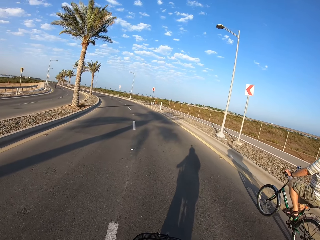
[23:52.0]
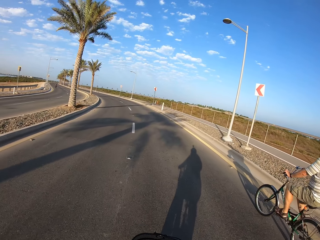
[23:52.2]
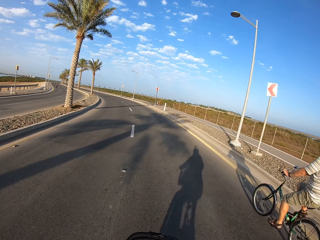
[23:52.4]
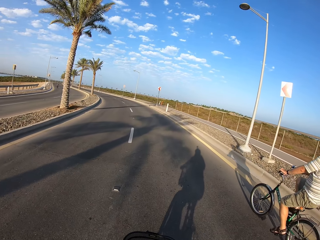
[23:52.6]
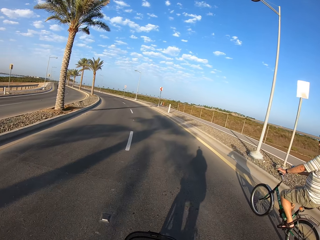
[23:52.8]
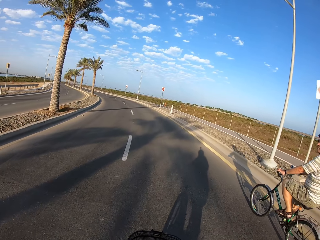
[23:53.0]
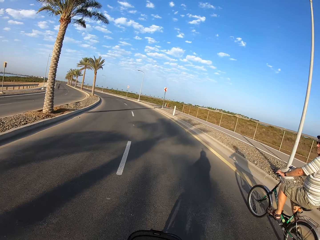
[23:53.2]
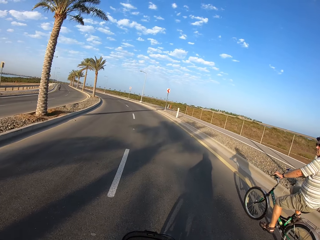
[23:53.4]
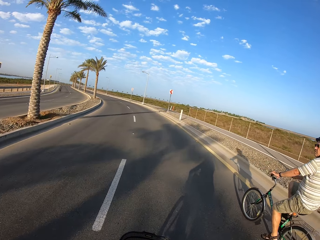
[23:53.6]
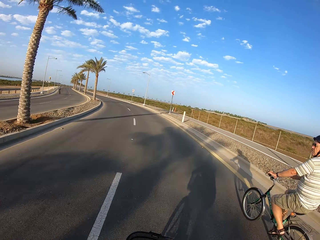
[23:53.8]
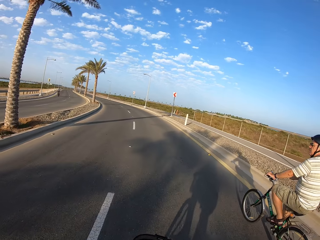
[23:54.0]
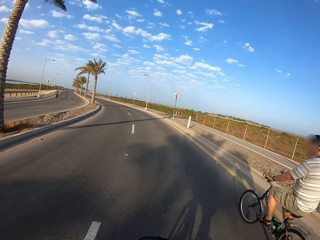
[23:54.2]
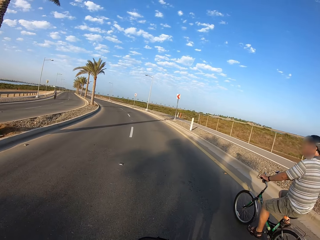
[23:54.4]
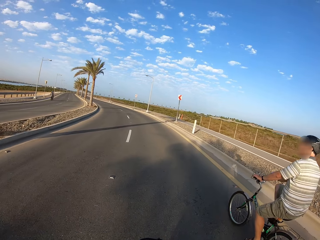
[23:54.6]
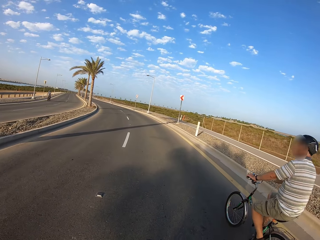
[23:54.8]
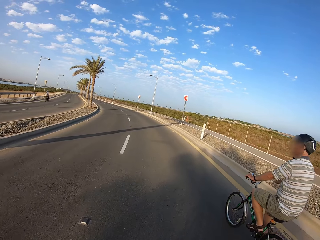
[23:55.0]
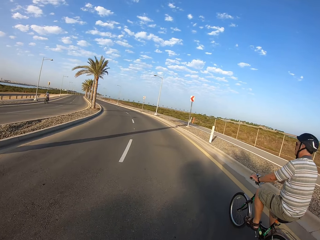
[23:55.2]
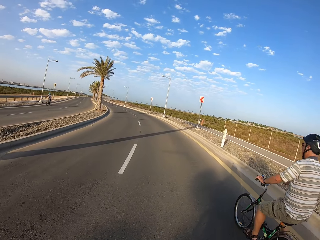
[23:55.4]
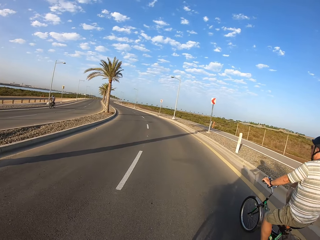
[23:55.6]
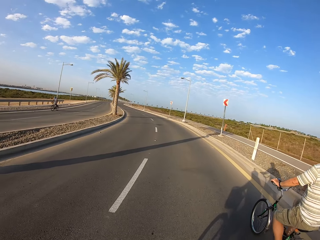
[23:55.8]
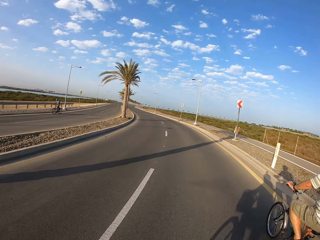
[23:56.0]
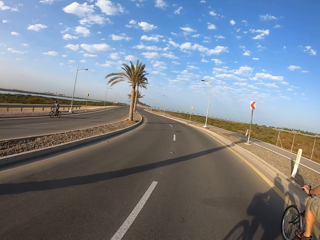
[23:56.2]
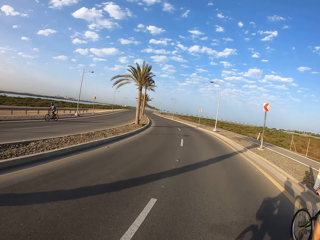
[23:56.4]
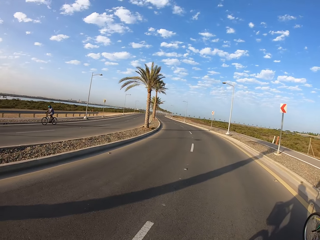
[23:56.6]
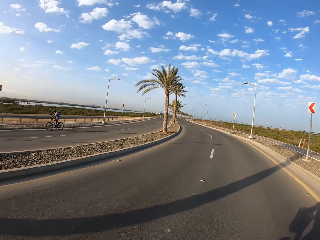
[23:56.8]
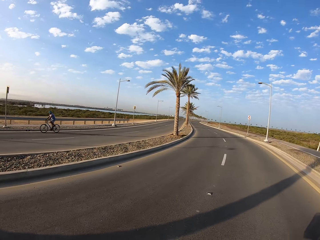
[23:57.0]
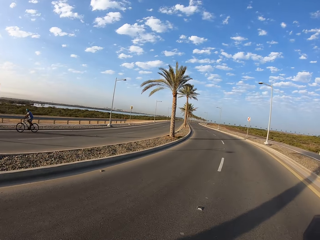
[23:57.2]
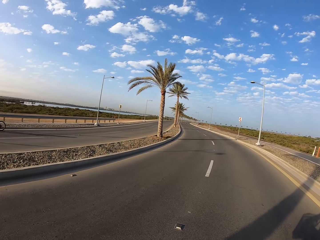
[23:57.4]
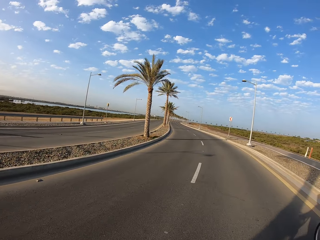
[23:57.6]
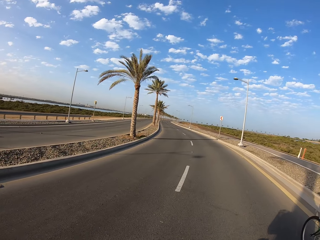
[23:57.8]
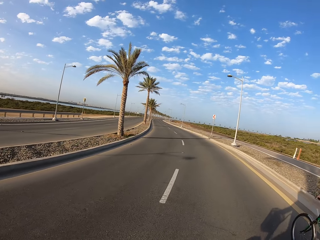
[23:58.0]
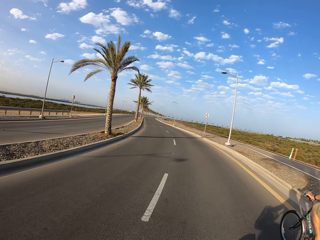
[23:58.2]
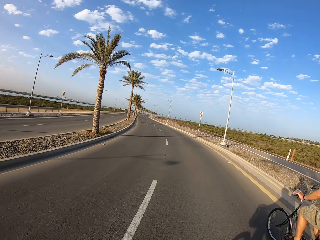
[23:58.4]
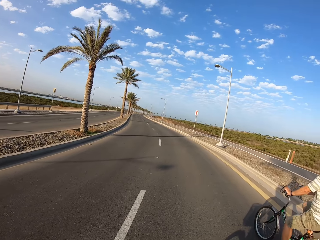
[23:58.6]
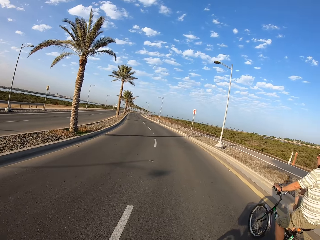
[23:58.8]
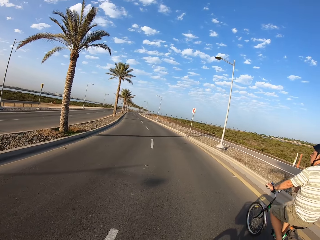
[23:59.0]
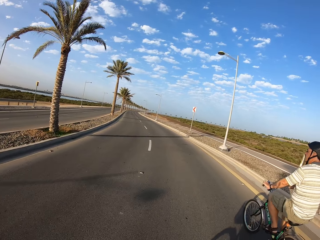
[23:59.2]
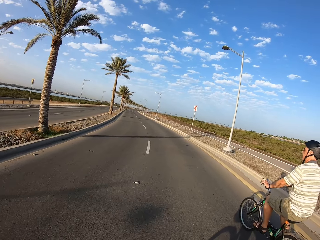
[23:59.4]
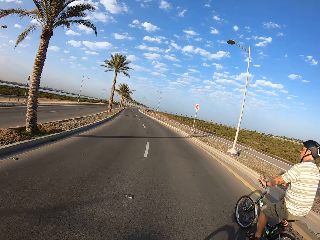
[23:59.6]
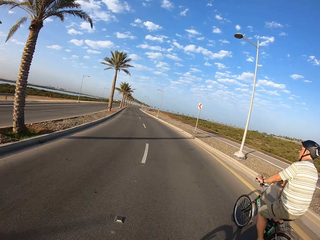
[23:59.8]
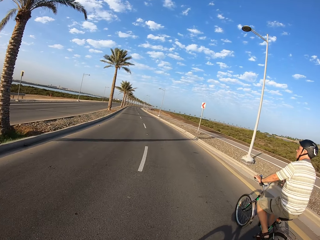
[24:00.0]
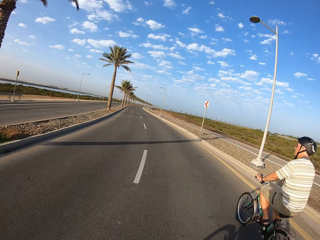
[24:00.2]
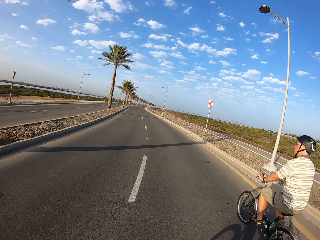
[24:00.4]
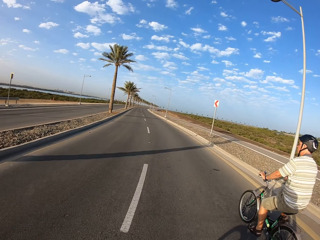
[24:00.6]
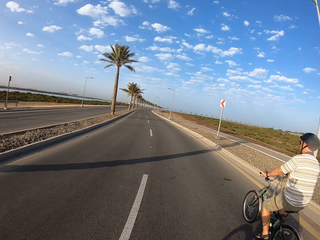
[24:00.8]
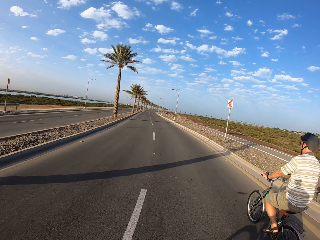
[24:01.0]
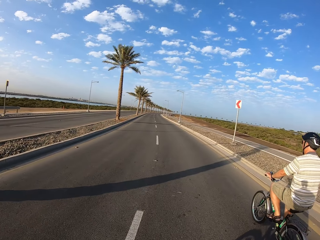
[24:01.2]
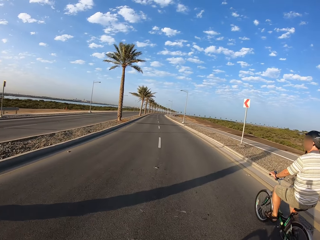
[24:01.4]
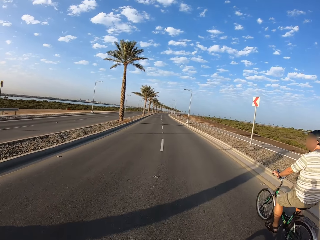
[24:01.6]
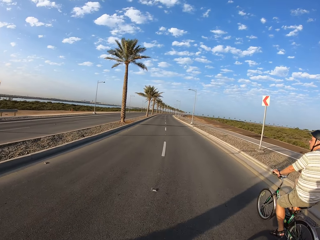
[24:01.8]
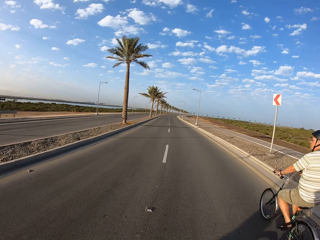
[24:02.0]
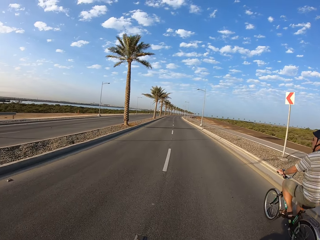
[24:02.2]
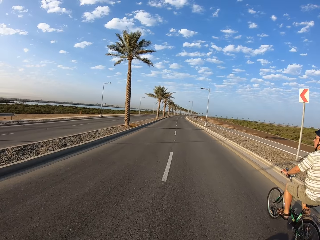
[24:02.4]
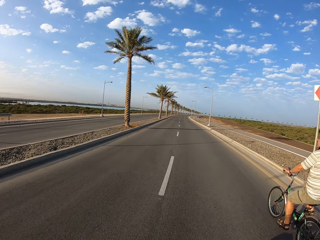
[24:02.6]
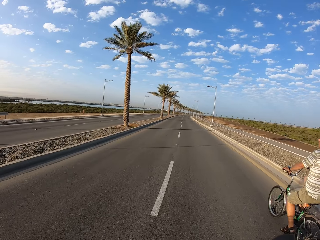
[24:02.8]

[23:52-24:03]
A cyclist looks on the left side. The cyclist cycles towards the camera wearer.

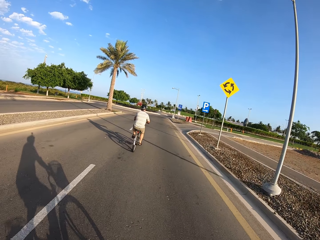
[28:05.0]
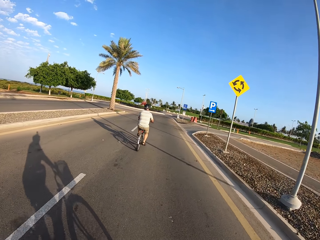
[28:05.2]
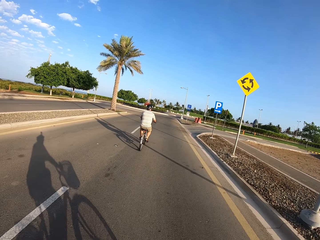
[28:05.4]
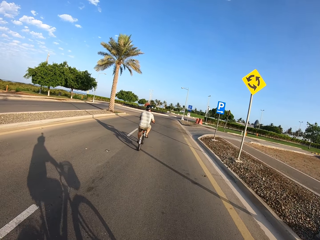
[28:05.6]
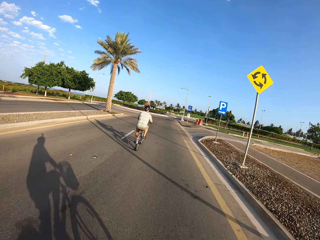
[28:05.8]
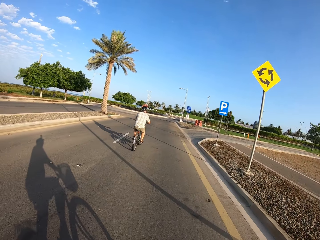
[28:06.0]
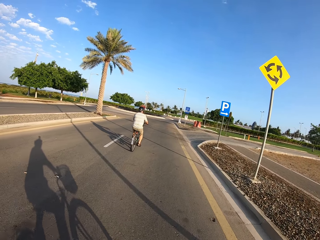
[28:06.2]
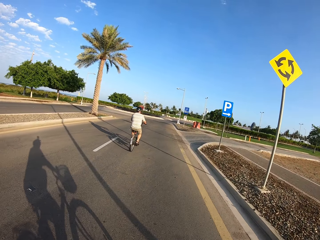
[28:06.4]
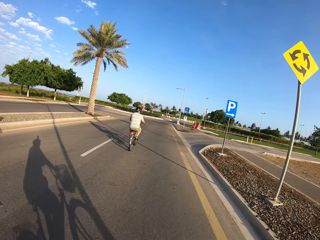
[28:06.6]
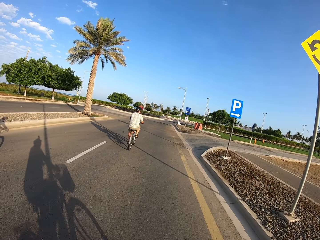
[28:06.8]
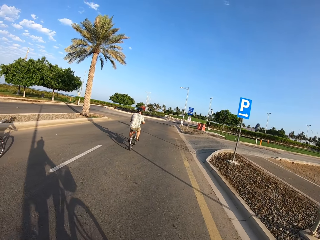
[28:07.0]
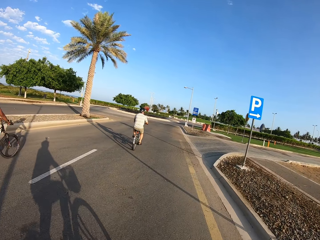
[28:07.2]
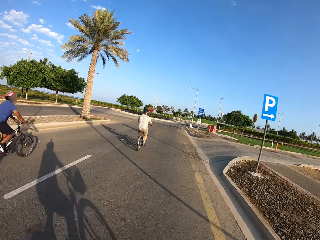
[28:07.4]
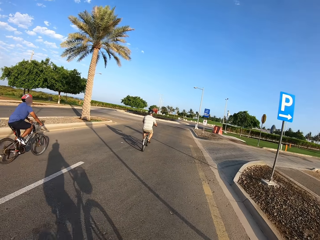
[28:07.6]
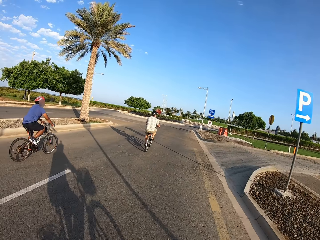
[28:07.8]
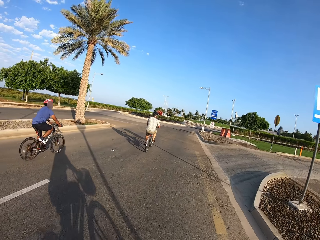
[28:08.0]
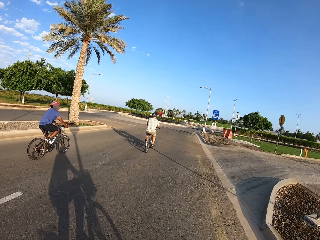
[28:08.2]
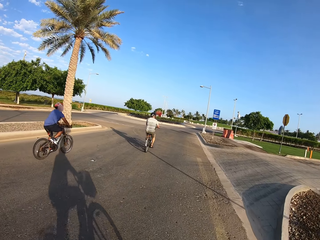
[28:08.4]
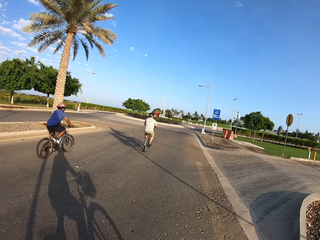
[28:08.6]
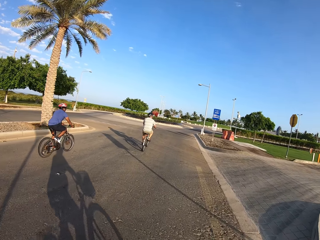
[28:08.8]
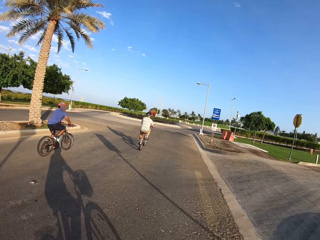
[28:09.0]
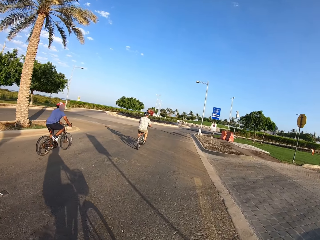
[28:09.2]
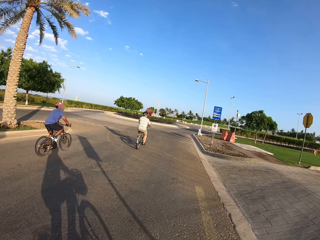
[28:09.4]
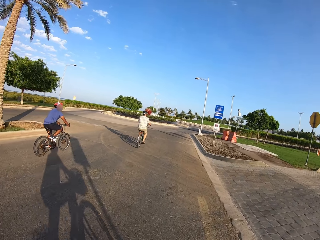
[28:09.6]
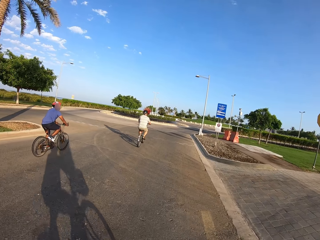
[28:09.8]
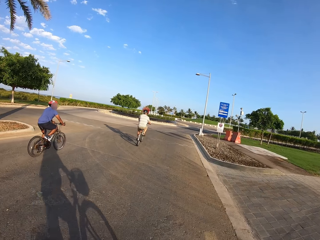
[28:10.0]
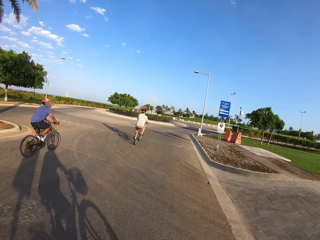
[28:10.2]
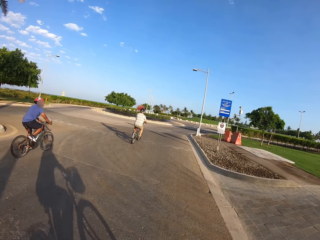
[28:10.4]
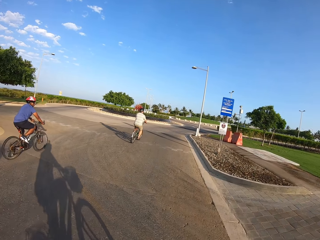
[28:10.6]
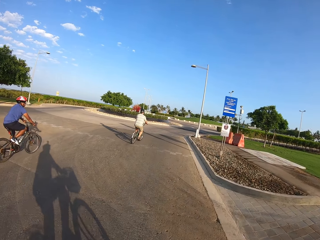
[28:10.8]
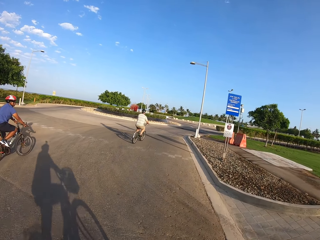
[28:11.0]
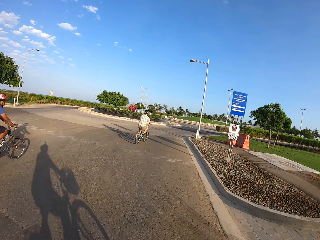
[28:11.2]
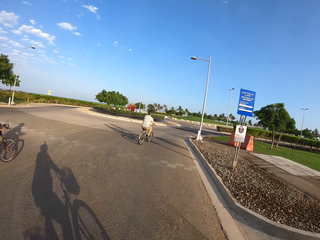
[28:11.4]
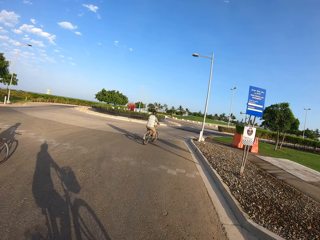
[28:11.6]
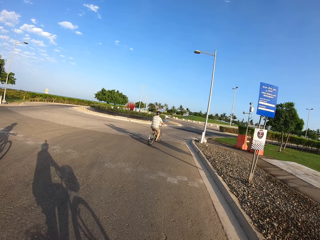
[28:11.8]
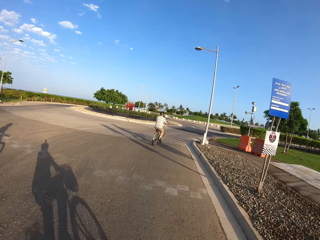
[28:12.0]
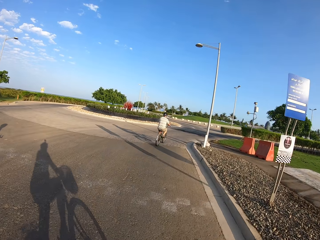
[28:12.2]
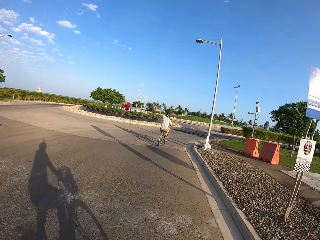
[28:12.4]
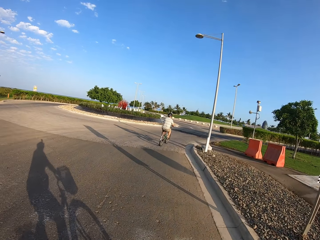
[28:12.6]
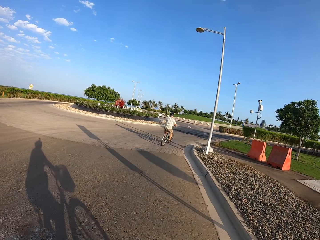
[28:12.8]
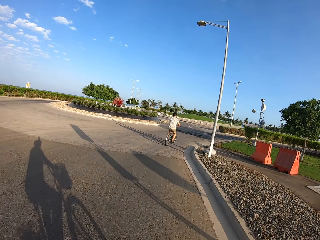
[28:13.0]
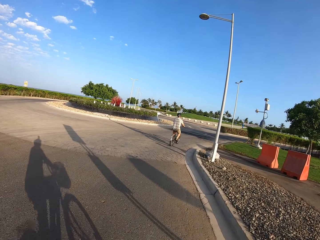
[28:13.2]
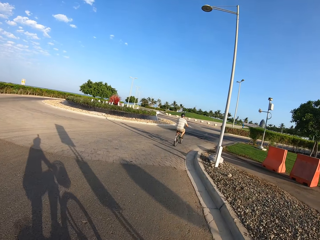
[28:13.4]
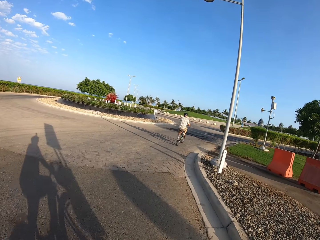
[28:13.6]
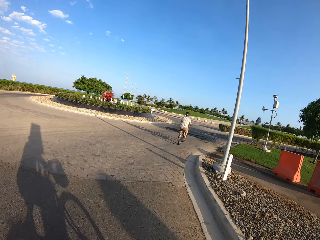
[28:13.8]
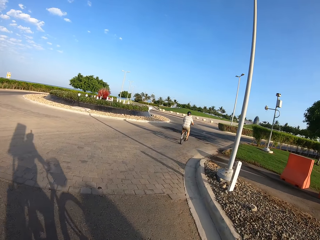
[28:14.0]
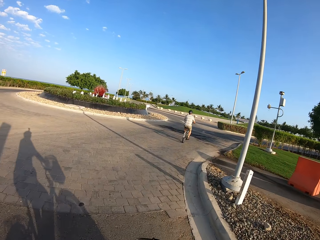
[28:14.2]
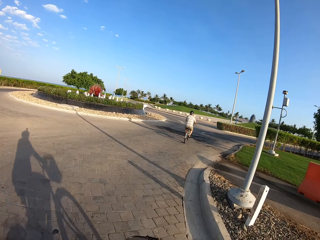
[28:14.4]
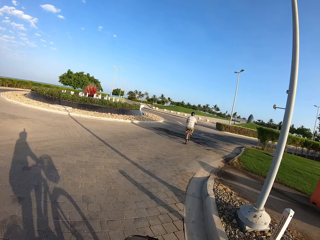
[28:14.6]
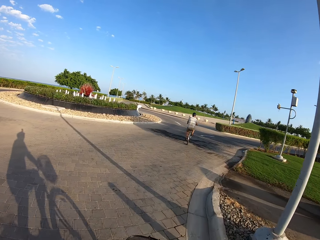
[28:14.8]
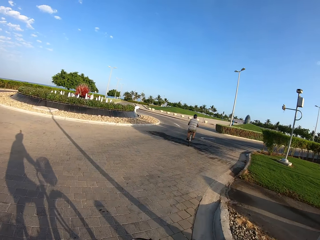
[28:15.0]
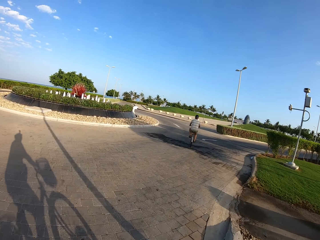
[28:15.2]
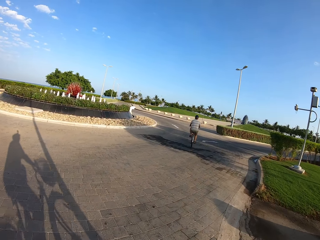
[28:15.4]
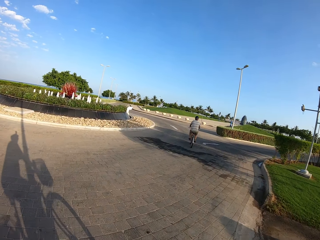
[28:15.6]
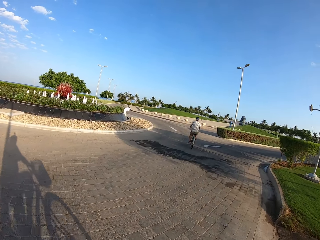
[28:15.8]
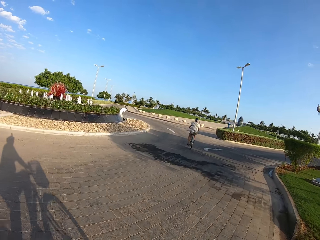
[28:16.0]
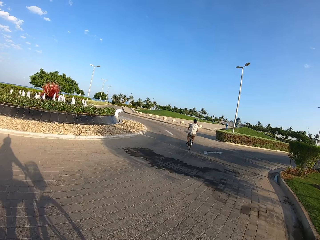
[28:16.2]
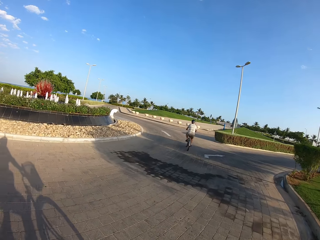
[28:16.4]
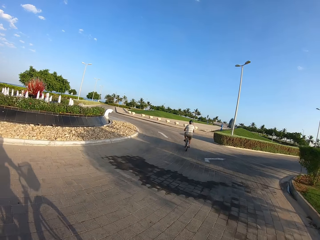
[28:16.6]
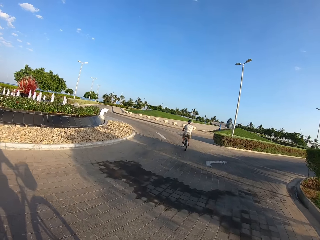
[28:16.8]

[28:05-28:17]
A cyclist cycles the bicycle away from the camera wearer.
